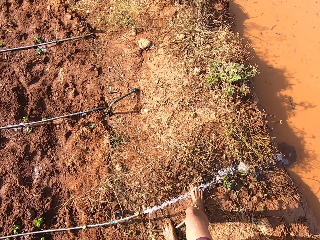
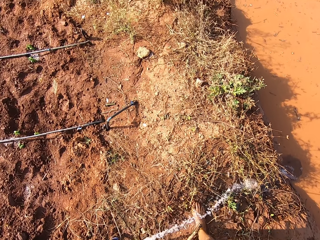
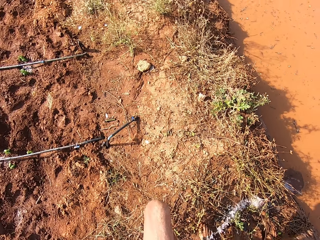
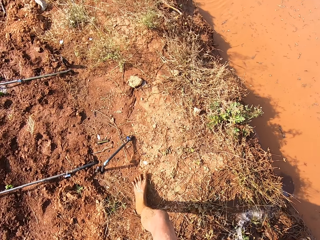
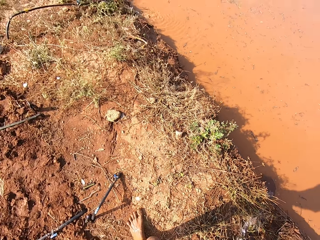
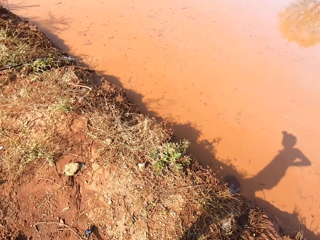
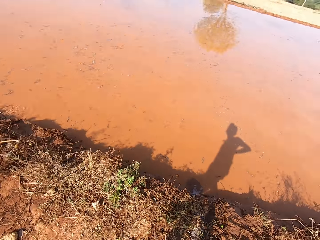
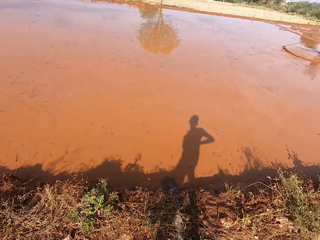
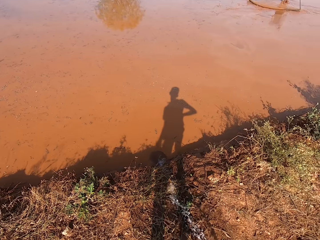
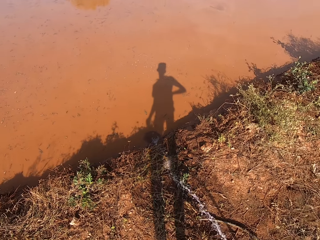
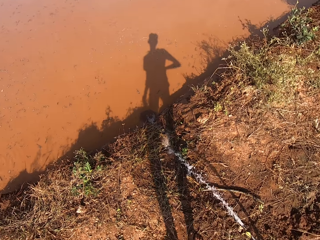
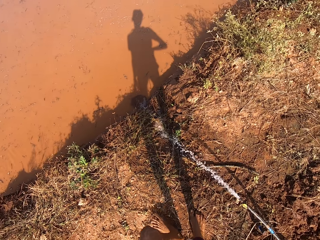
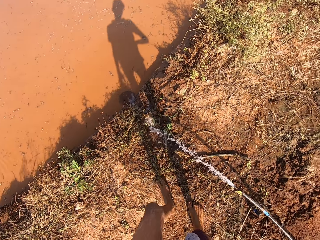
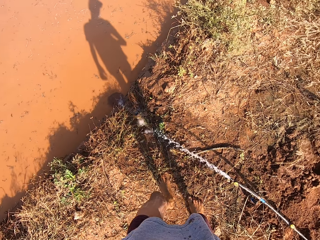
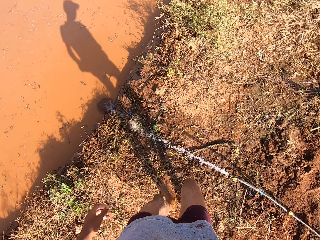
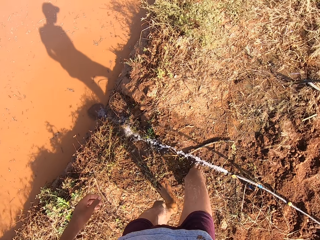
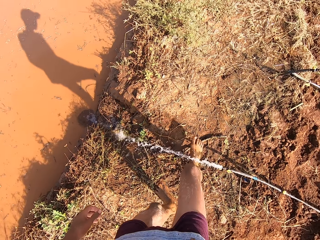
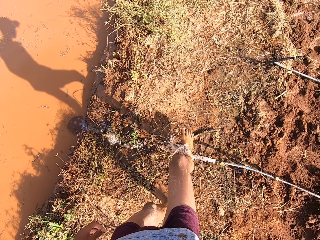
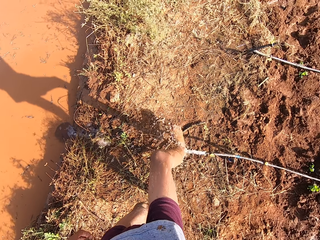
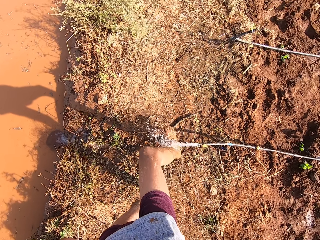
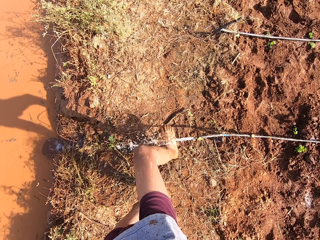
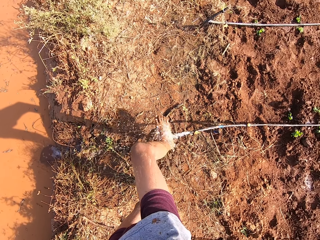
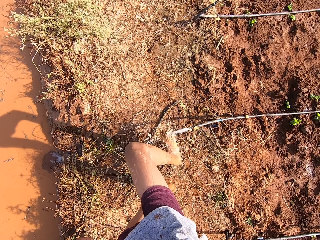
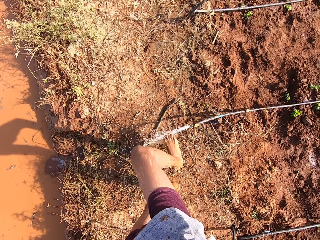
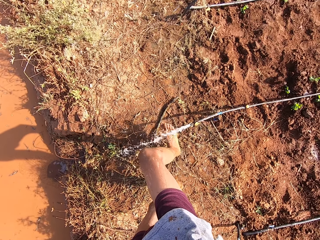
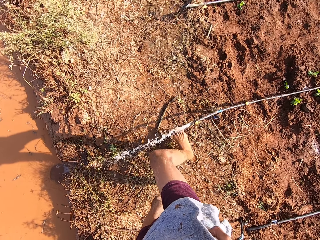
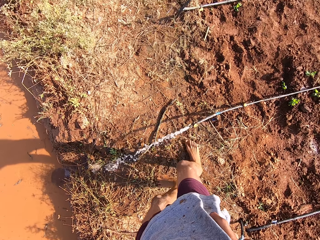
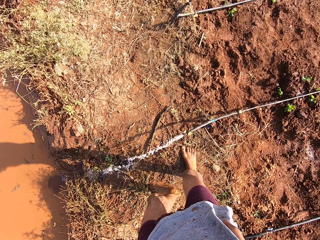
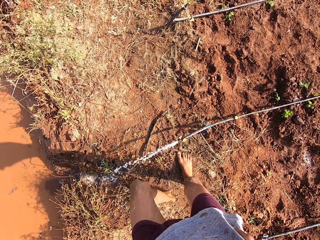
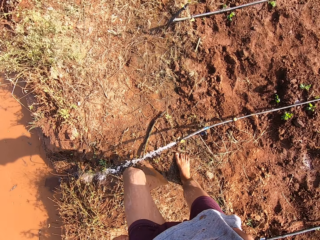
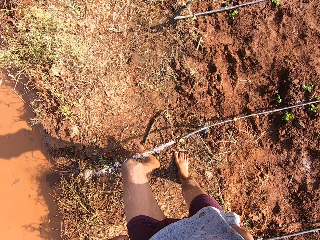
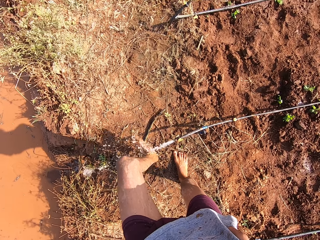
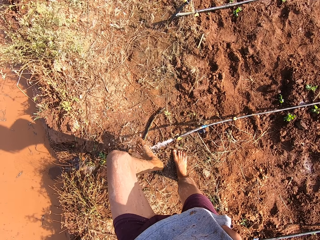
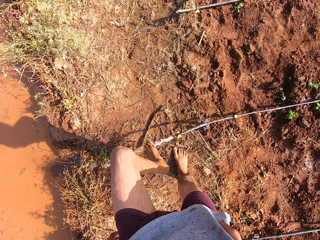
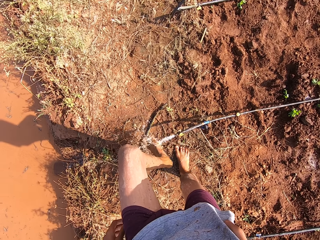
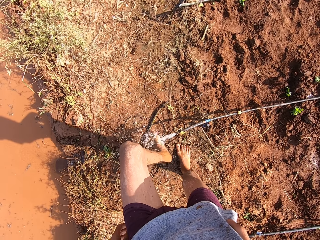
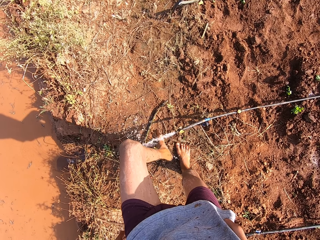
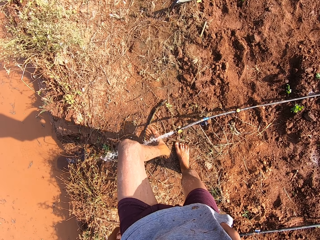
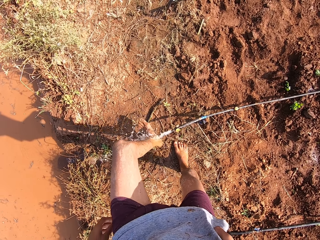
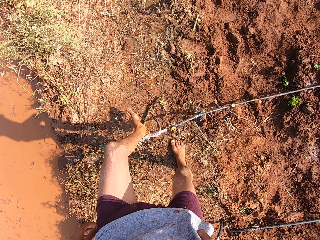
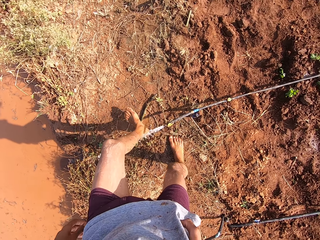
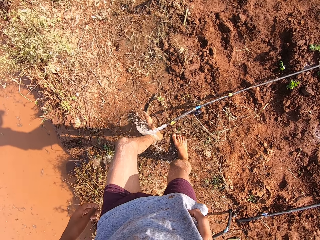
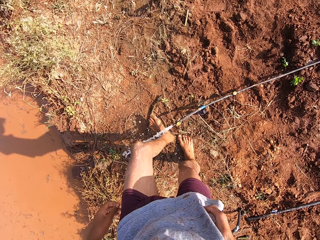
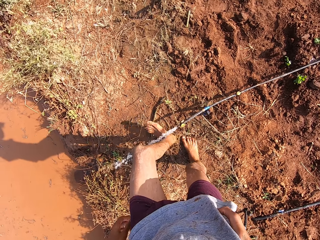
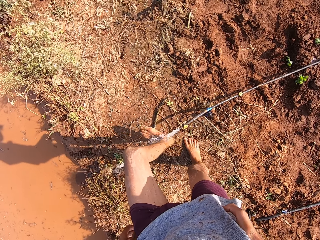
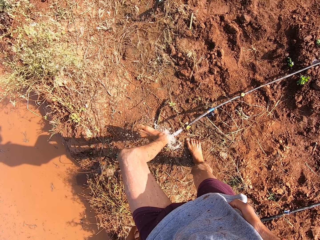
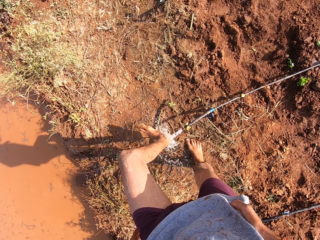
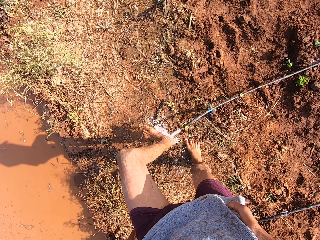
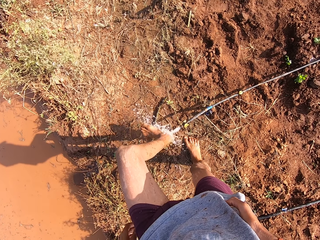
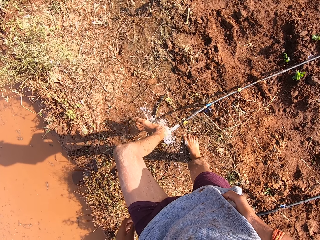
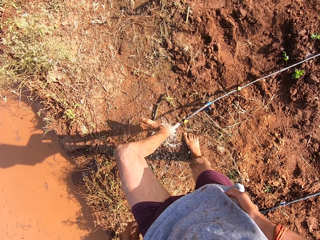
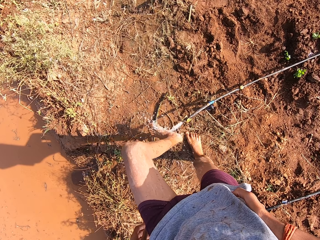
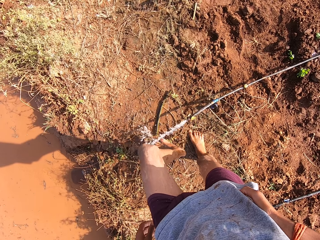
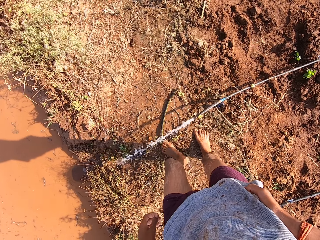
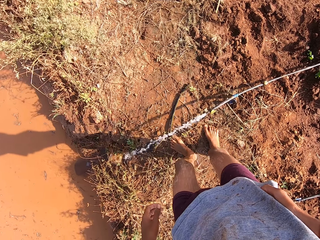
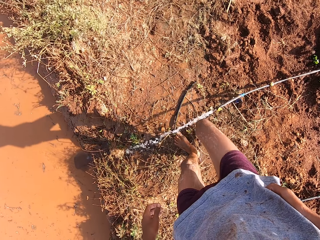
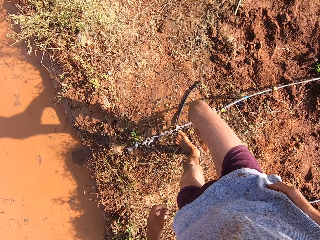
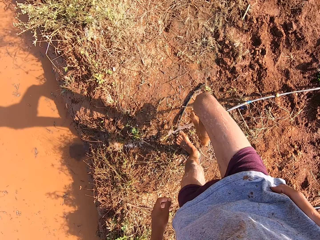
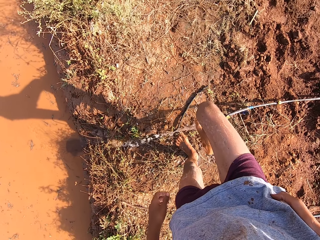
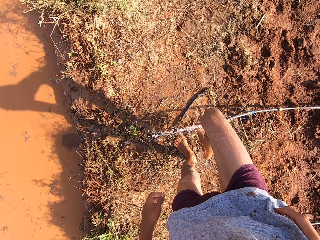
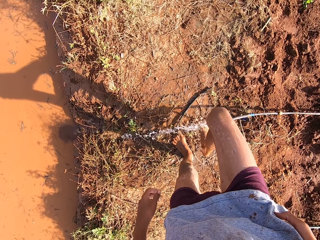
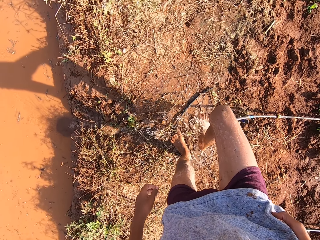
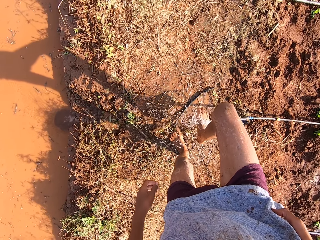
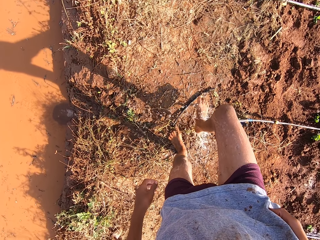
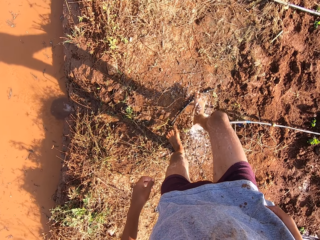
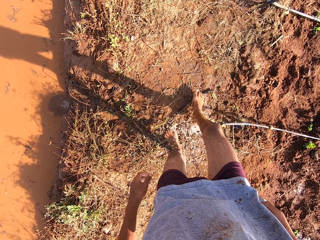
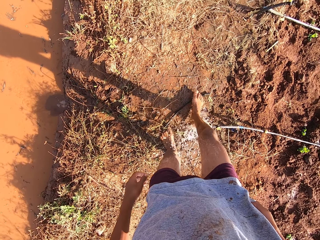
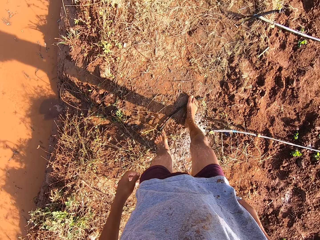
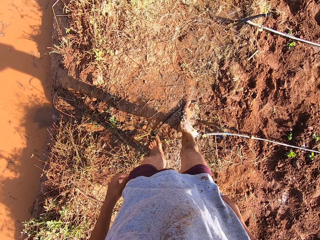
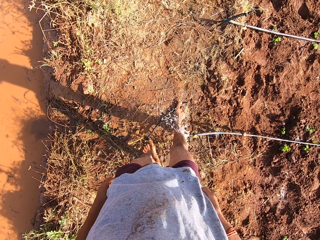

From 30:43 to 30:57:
The camera wearer walks. He rinses his right leg with water from a pipe on the ground. He rinses his left leg with water from the pipe on the ground. He rinses his right leg with water from the pipe on the ground.

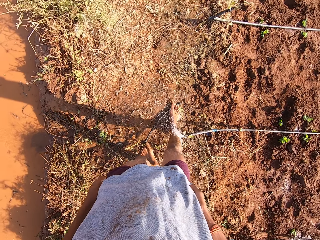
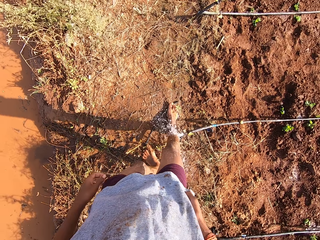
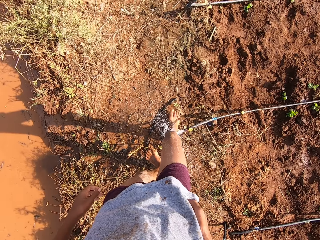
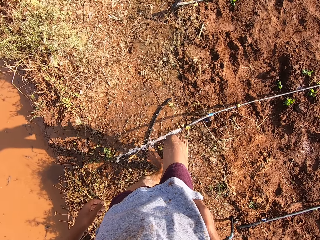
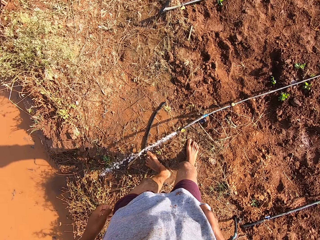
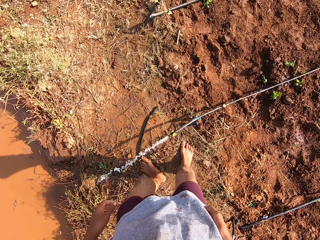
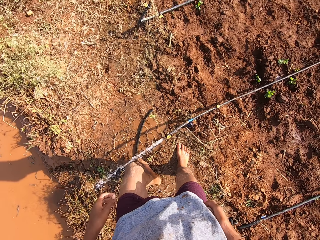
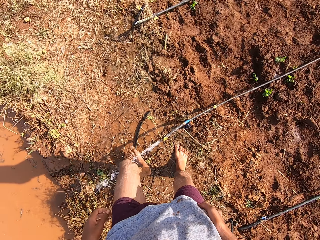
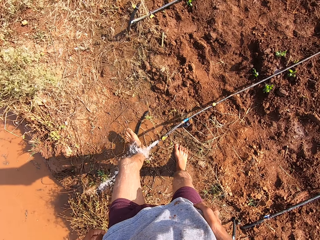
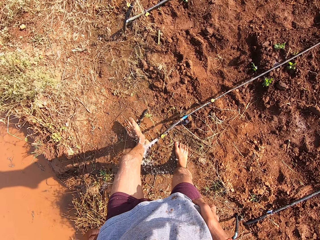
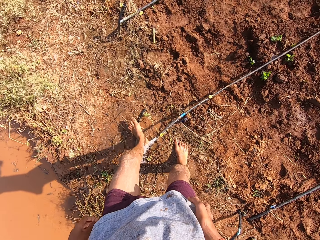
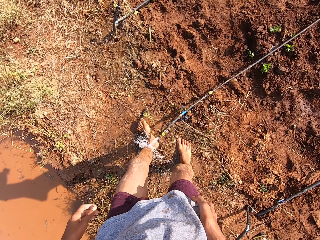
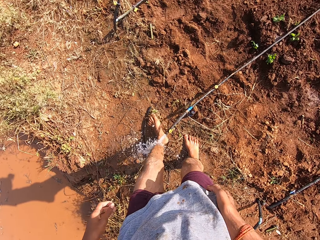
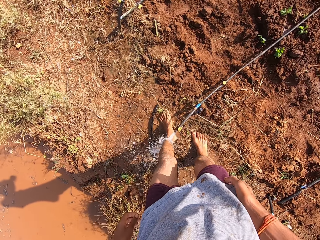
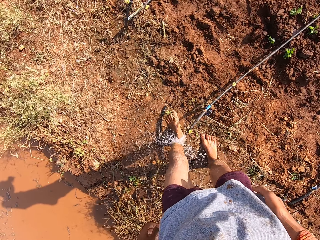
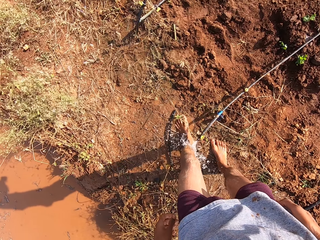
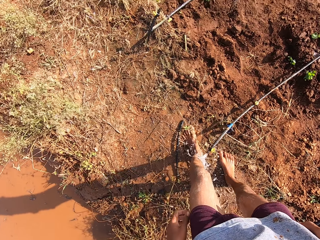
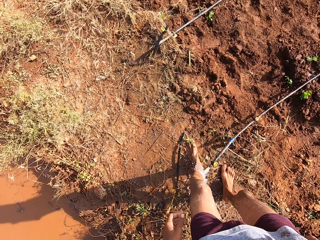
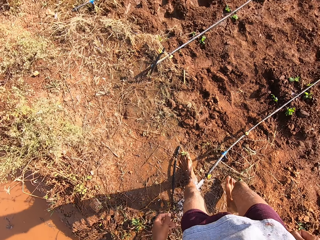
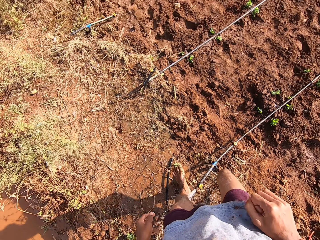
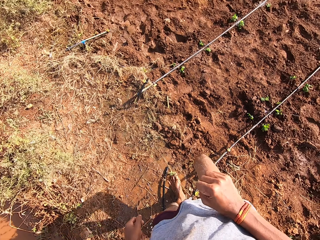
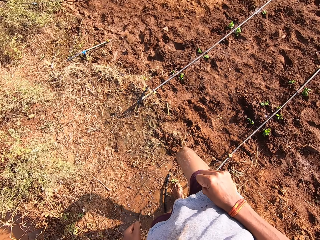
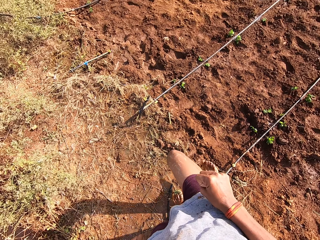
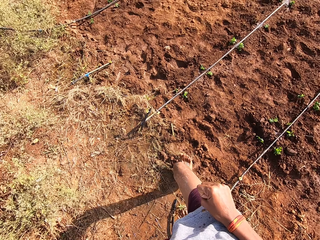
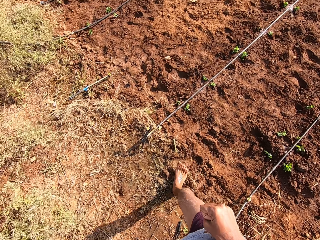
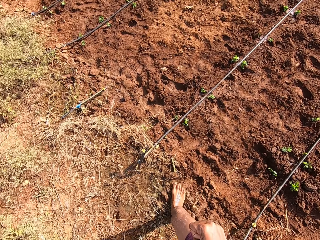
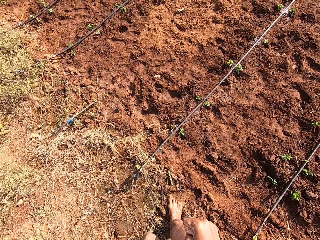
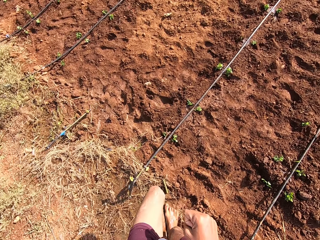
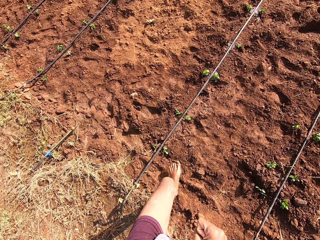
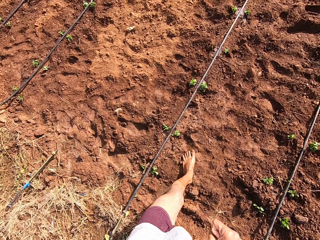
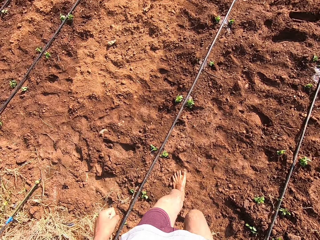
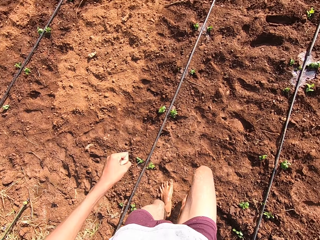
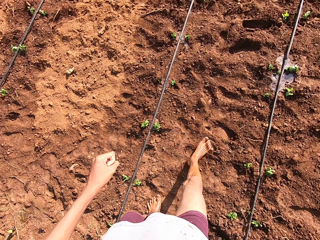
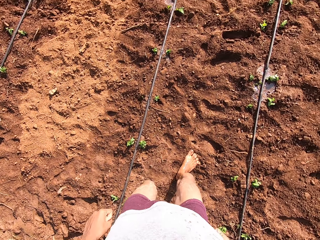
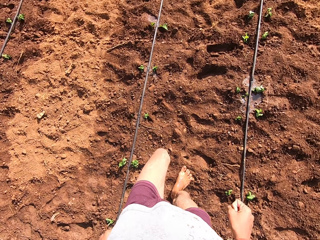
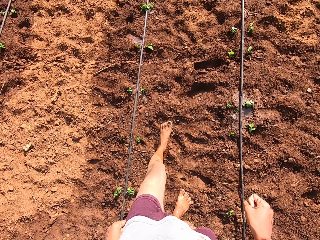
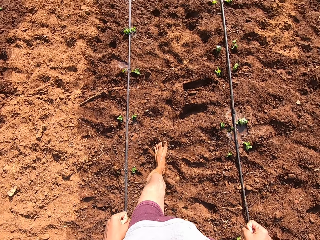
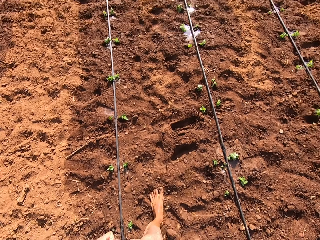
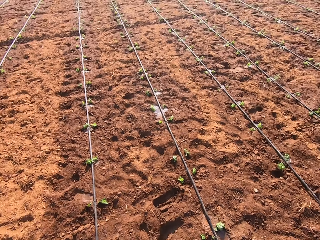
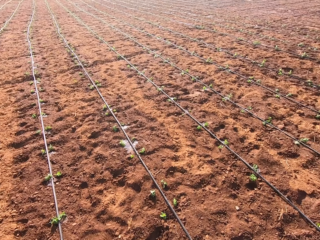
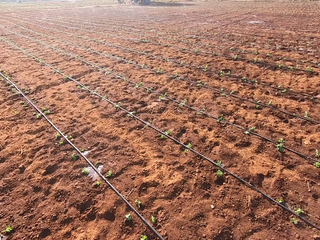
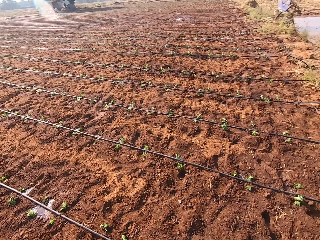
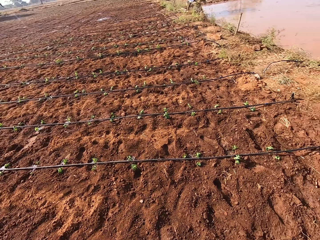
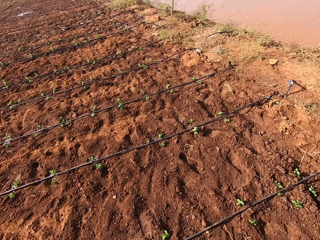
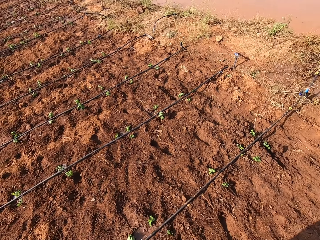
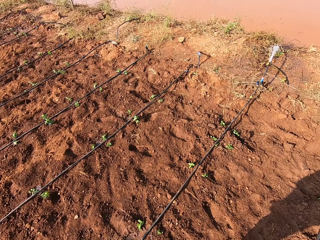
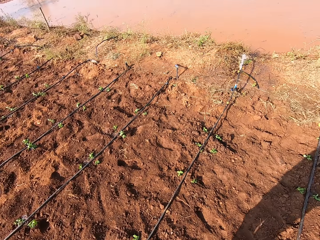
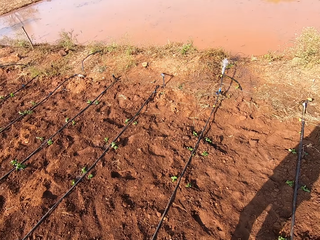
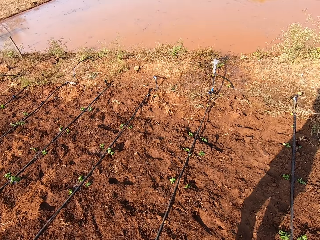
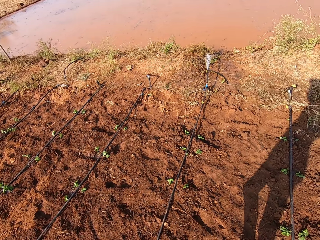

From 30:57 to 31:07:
The camera wearer rinses his left leg with water from the pipe on the ground. He walks. He looks around.
